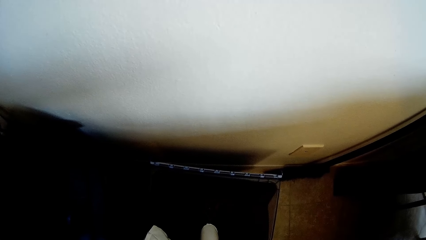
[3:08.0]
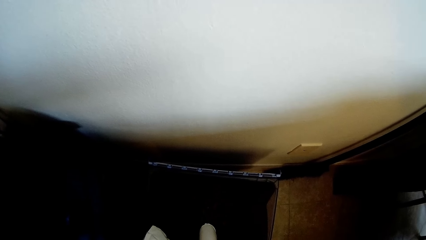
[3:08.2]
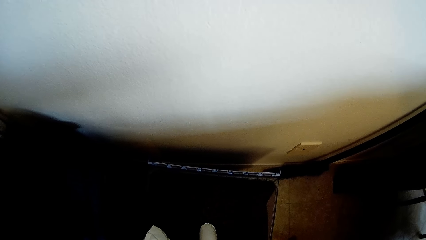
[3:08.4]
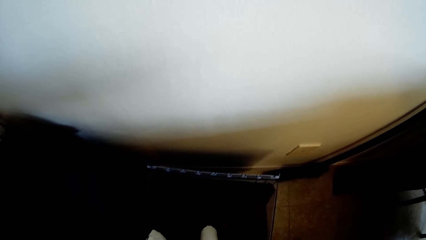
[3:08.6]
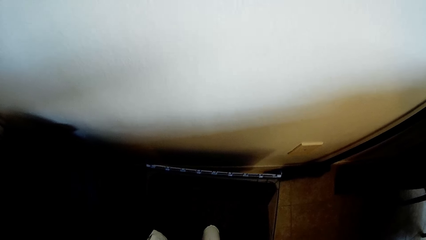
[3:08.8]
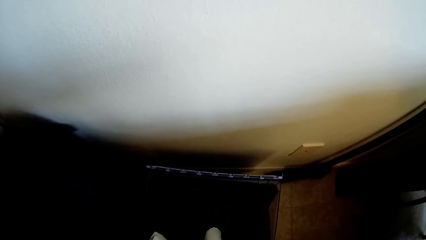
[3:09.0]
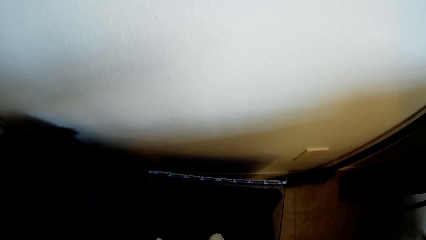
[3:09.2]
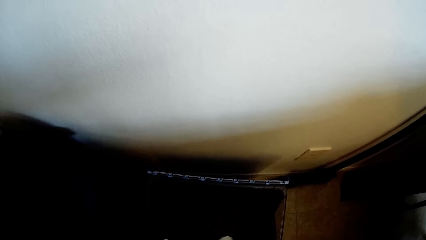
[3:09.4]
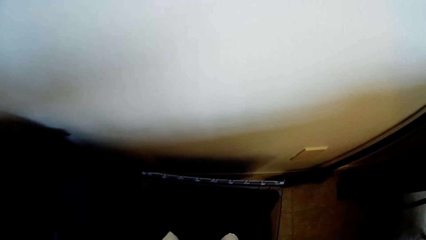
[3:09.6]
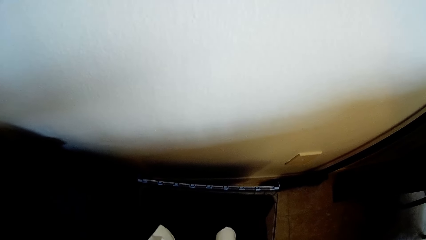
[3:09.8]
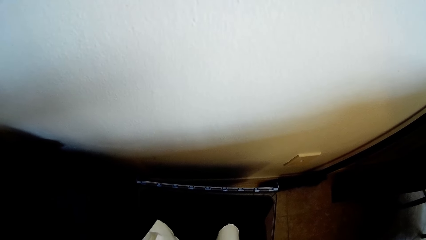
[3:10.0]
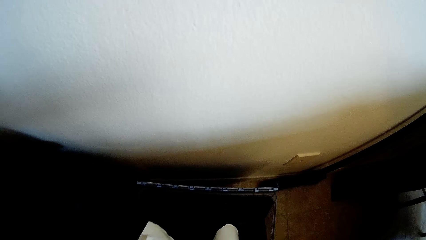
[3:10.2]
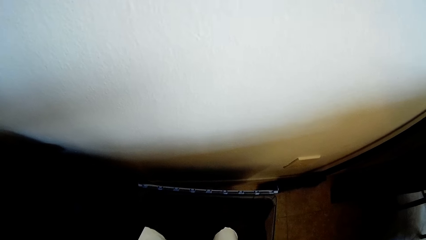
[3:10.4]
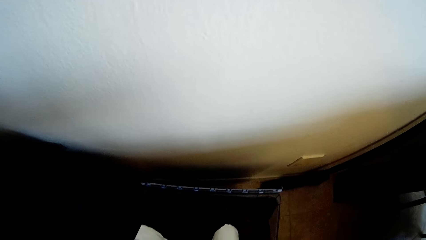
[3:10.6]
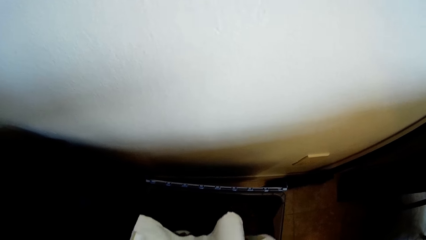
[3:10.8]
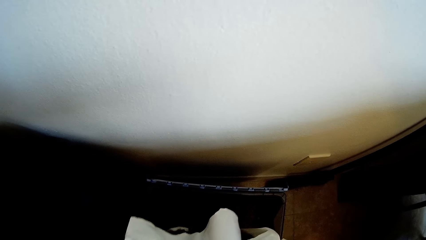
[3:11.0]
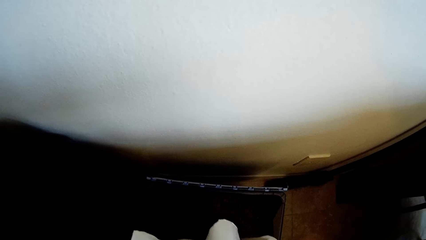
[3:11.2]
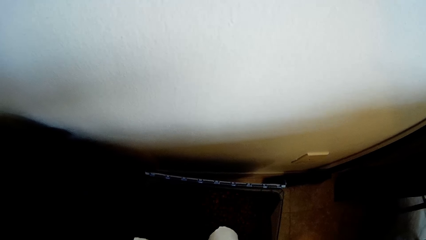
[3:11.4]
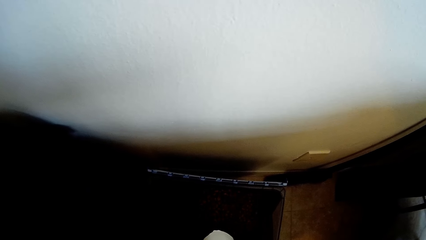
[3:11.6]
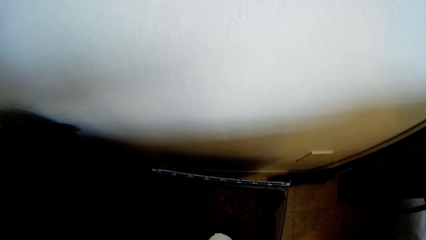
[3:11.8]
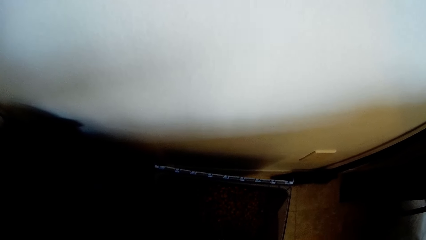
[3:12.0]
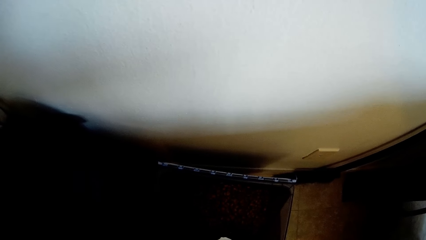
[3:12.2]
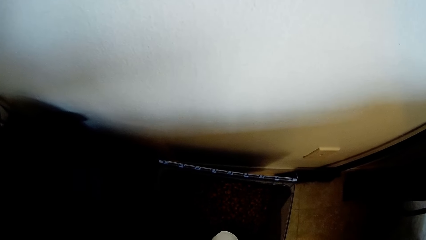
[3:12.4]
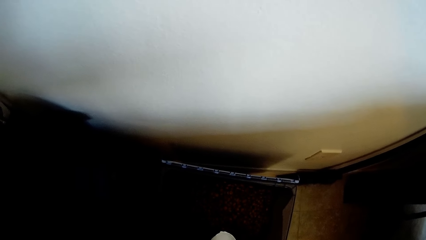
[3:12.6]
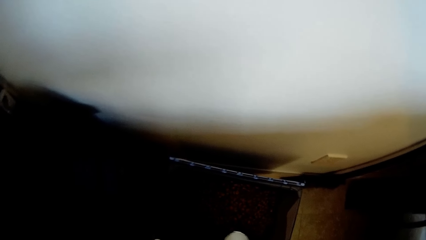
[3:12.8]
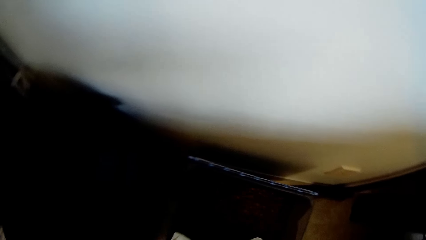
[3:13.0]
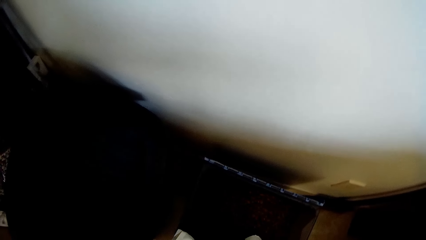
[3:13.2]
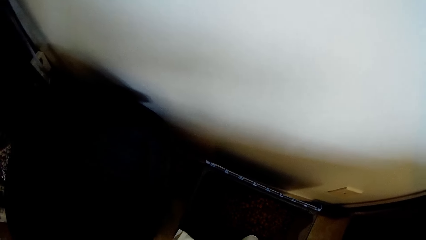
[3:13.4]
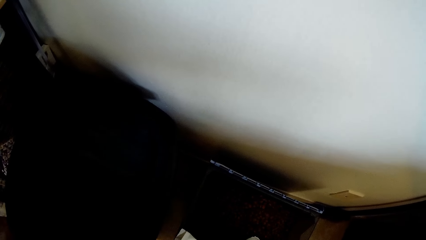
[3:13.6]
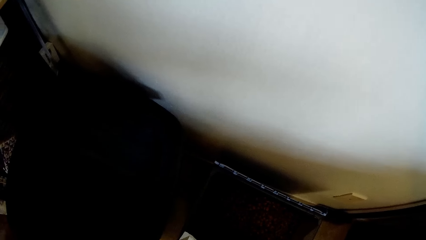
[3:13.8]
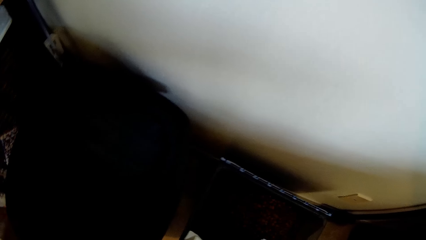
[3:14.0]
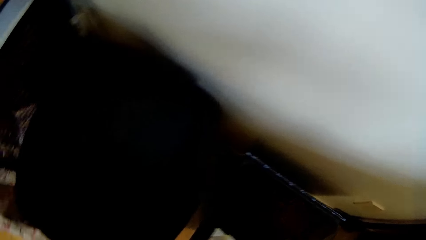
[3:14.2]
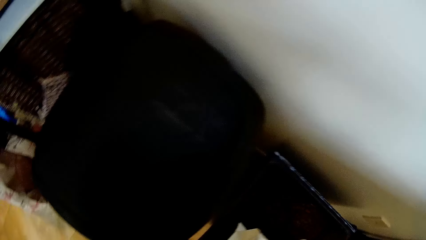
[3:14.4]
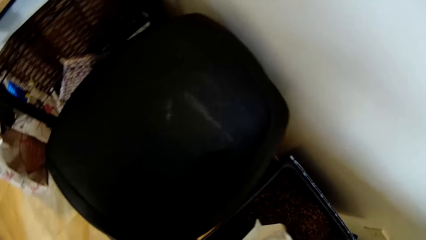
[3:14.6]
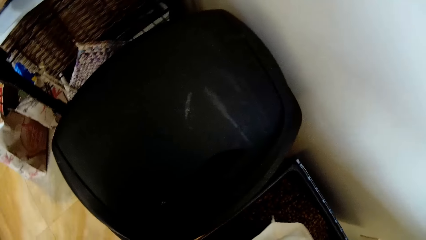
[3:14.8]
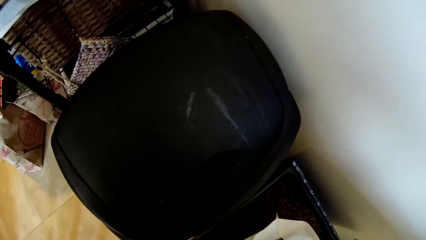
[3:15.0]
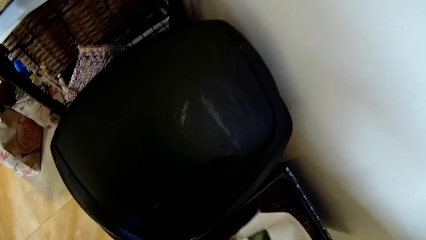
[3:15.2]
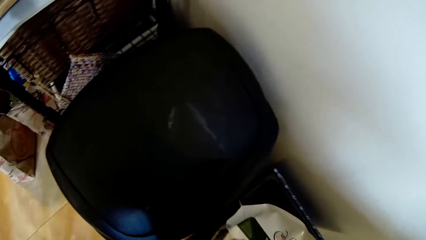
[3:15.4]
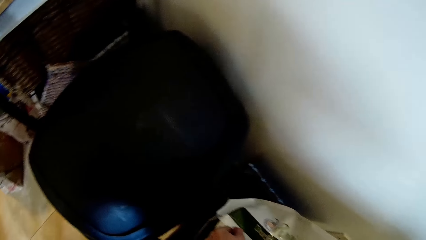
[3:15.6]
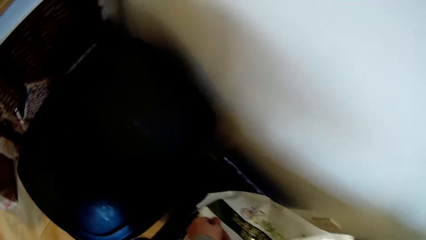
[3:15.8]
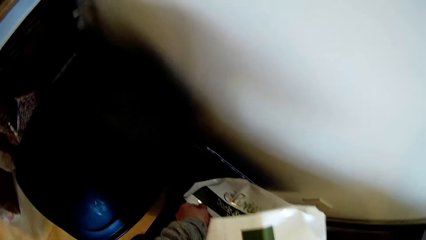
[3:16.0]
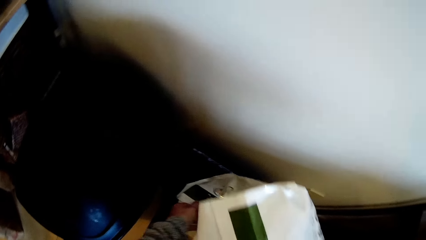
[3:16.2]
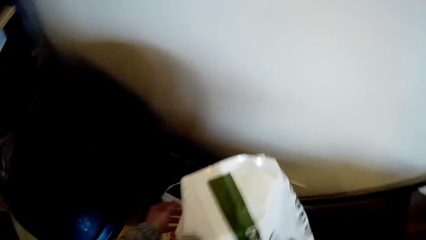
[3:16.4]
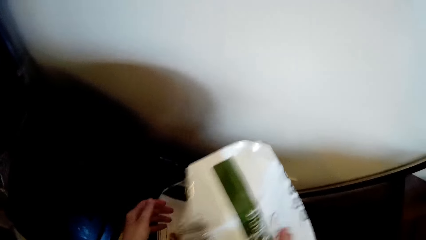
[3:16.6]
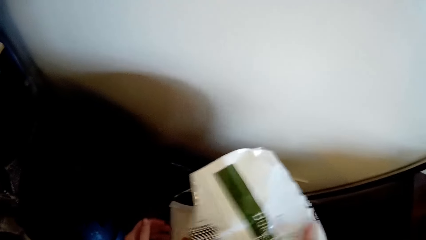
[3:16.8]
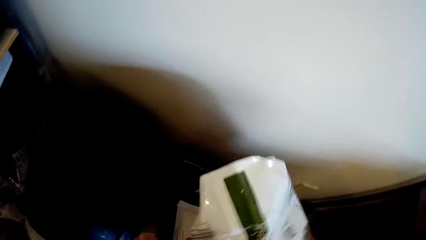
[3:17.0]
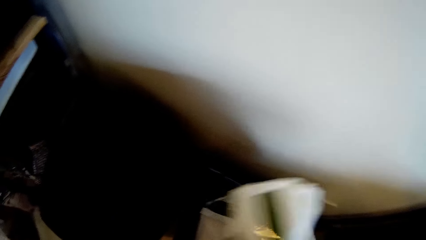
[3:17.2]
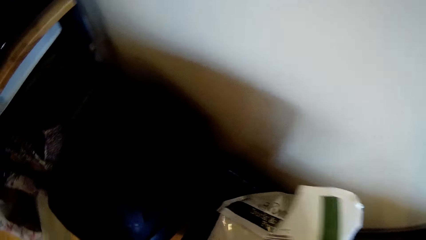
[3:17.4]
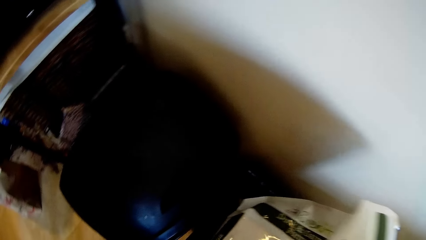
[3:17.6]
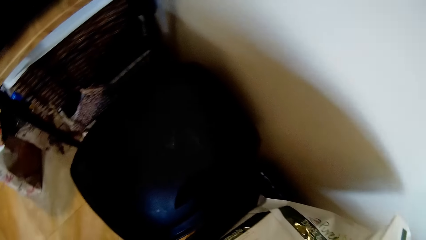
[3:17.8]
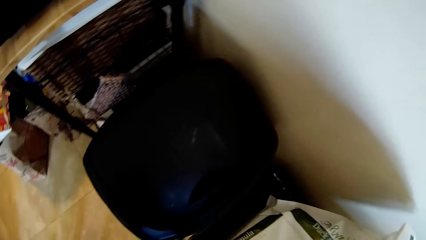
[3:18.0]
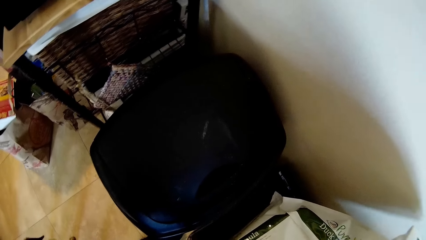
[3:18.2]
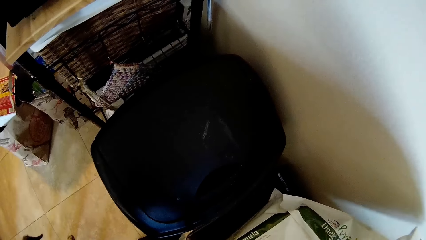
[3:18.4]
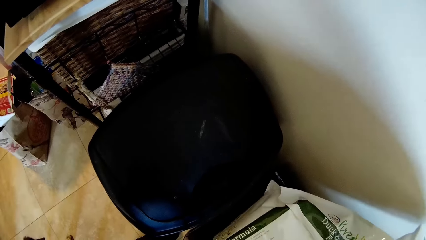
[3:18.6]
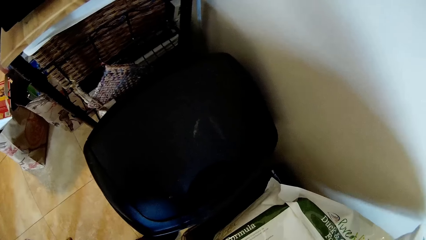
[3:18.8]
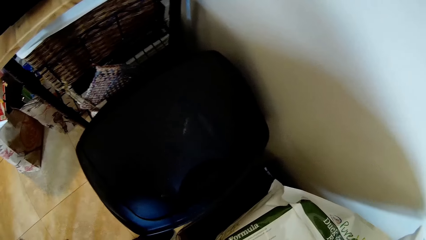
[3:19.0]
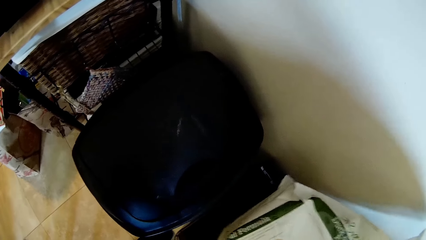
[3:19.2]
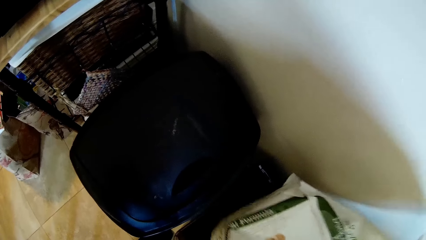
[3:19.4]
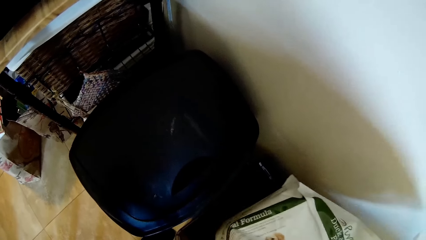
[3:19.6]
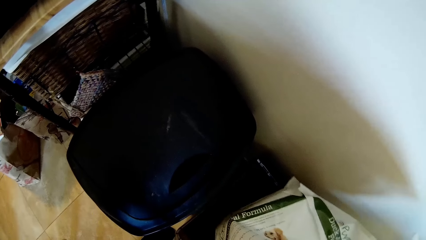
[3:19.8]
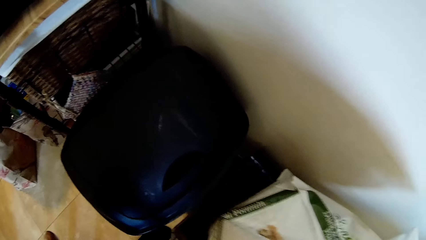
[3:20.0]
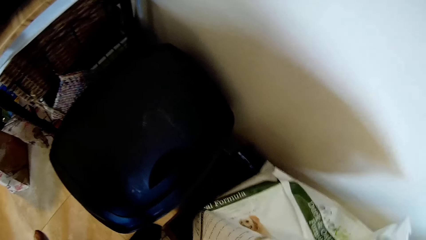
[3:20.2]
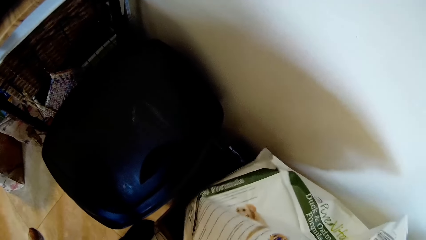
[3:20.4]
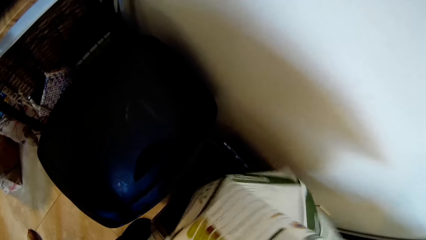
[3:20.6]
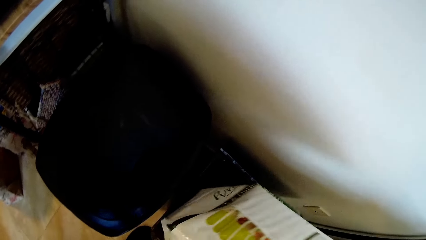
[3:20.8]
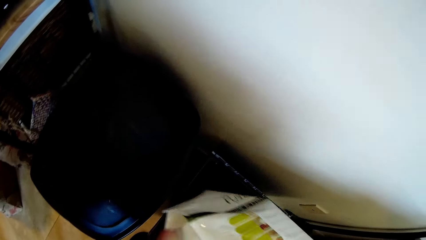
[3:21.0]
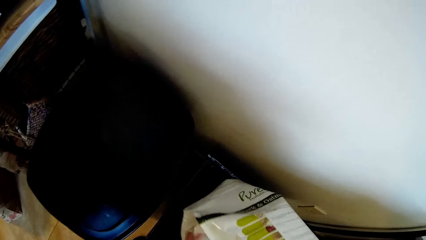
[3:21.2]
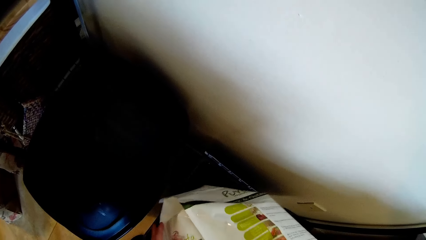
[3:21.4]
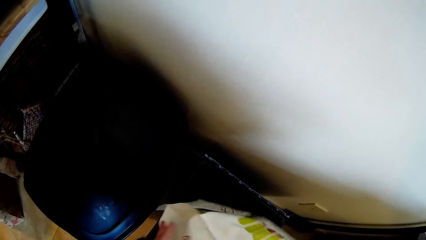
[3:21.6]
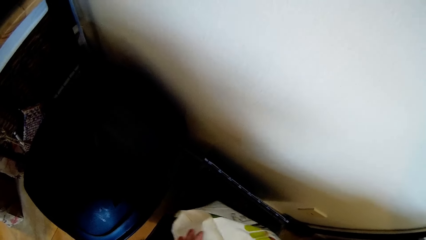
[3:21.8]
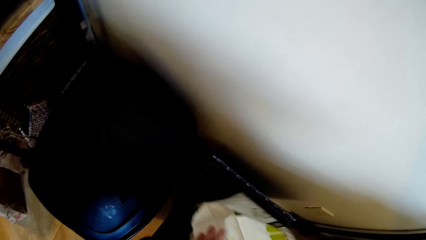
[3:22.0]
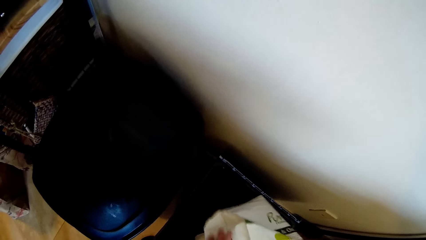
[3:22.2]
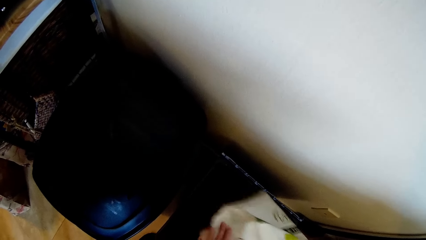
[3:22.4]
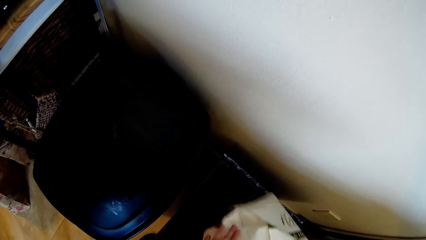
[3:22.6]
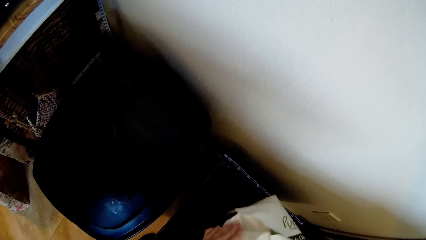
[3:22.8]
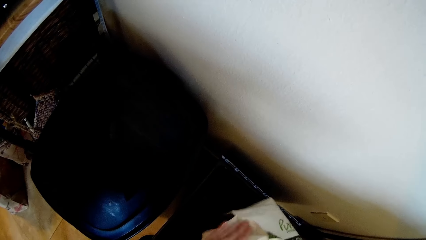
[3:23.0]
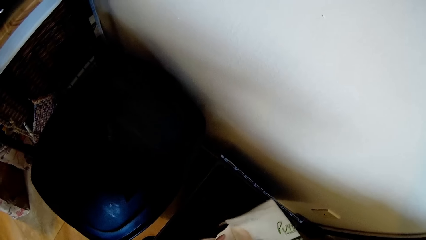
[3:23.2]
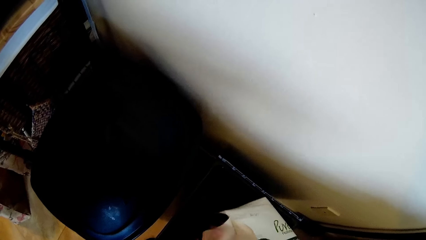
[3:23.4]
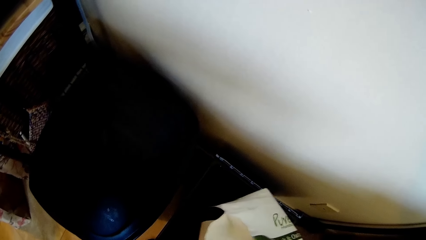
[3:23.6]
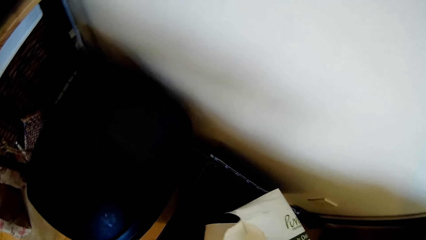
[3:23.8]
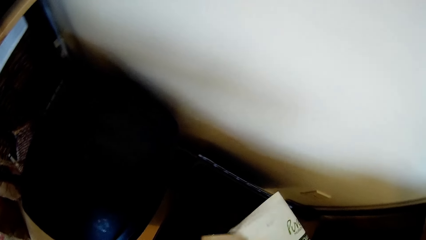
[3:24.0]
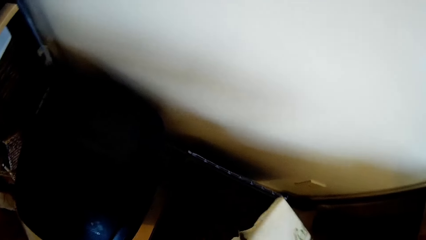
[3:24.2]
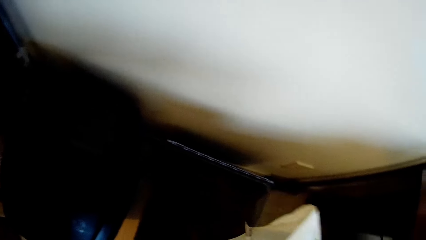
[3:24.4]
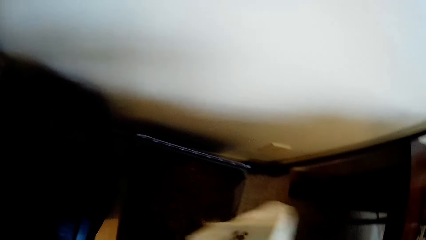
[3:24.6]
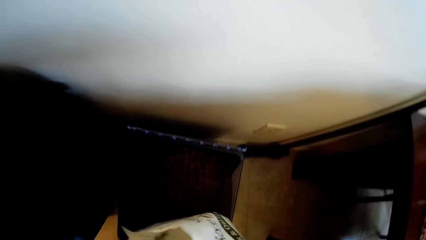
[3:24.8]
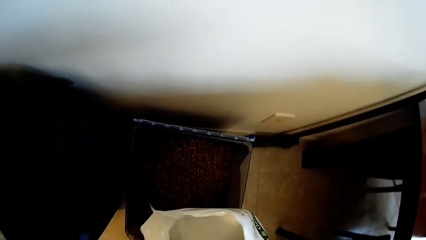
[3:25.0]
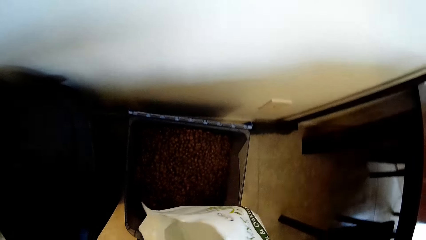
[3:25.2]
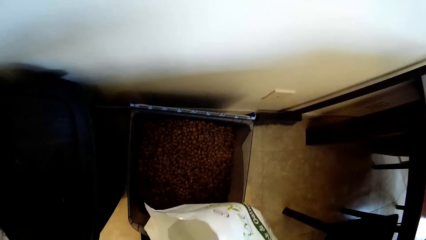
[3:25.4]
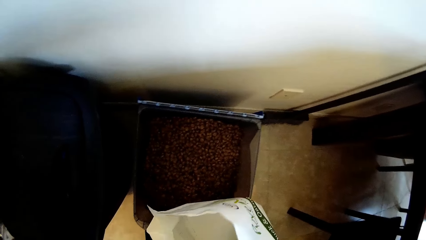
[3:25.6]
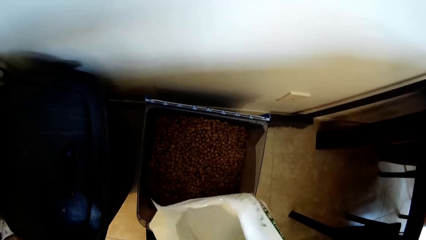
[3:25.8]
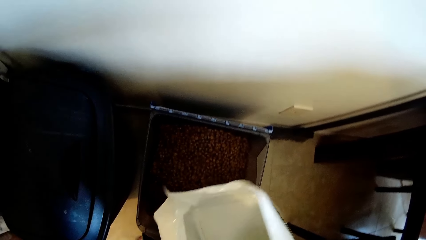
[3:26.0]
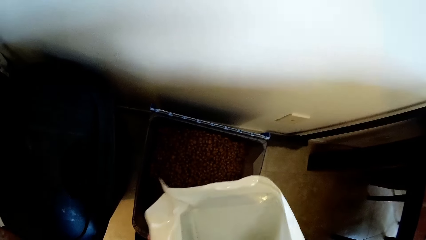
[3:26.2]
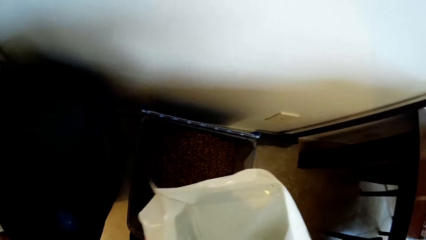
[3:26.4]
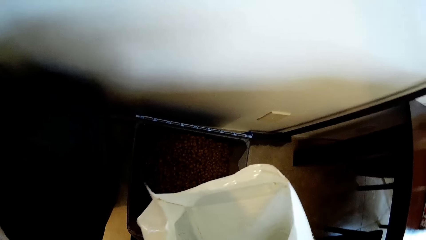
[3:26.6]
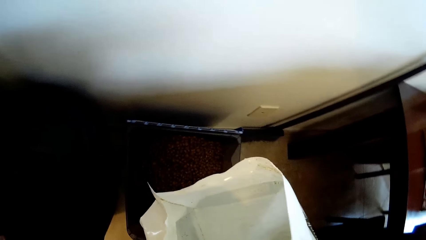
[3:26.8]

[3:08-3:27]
The camera wearer shakes the bag of dog food with his right hand. He taps the bag of dog food with his left hand. He shakes the sack.
